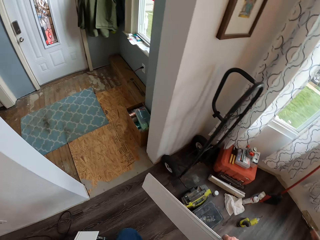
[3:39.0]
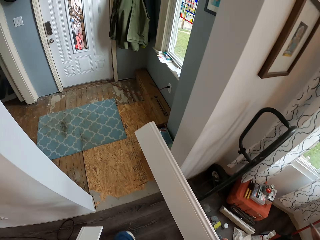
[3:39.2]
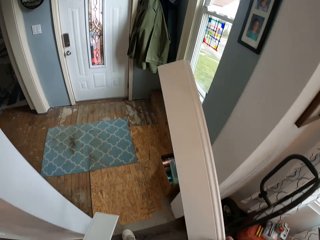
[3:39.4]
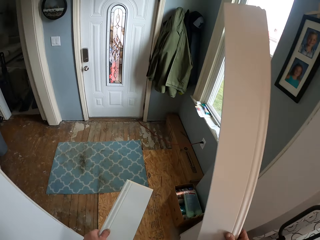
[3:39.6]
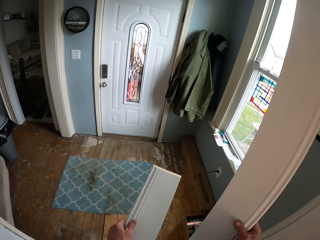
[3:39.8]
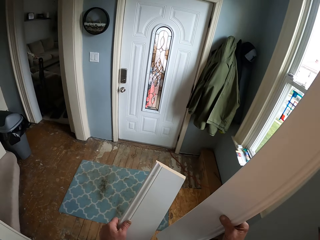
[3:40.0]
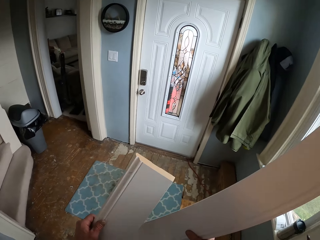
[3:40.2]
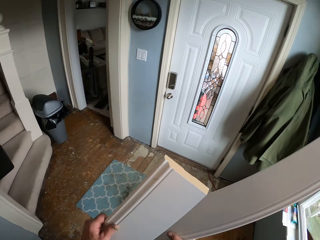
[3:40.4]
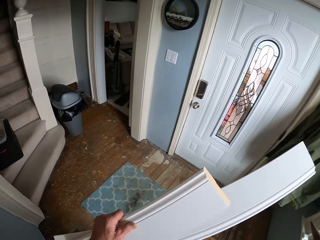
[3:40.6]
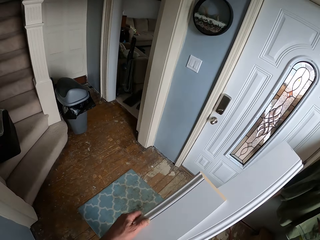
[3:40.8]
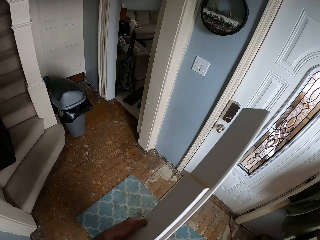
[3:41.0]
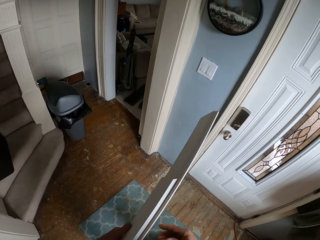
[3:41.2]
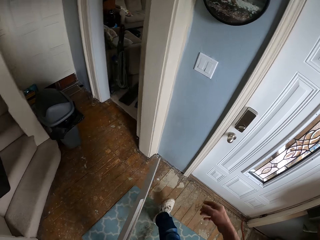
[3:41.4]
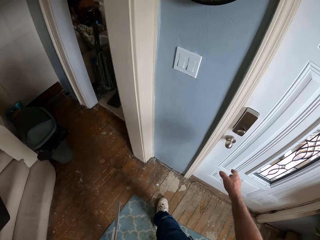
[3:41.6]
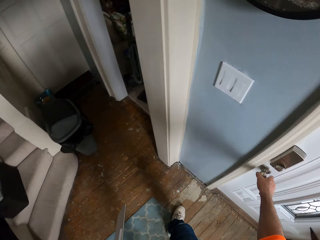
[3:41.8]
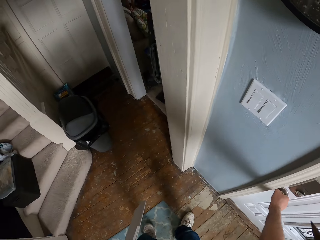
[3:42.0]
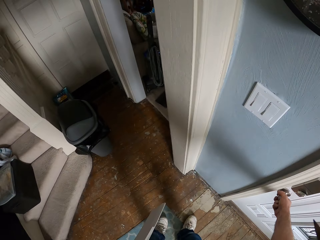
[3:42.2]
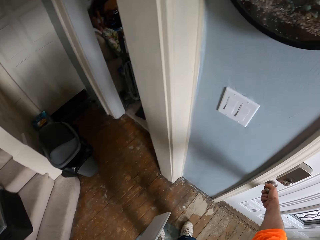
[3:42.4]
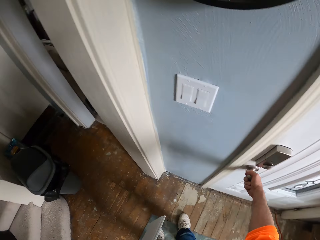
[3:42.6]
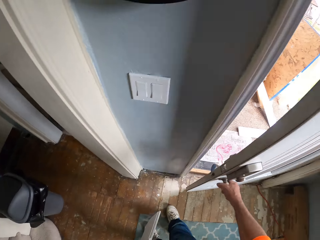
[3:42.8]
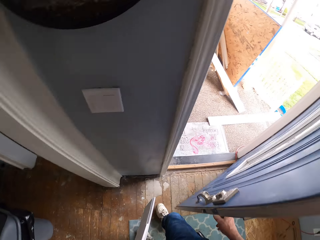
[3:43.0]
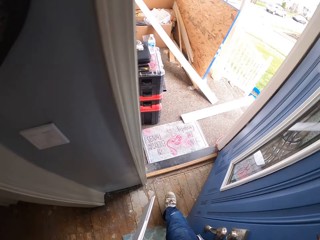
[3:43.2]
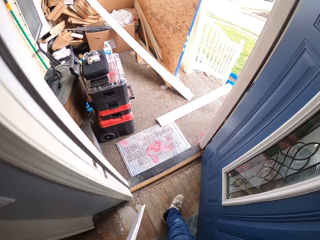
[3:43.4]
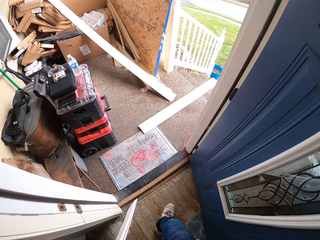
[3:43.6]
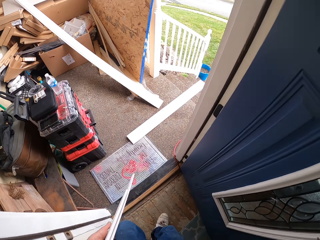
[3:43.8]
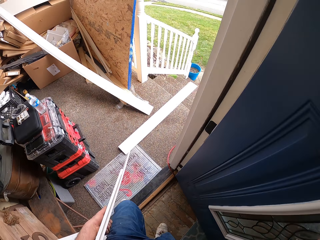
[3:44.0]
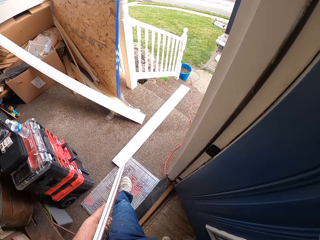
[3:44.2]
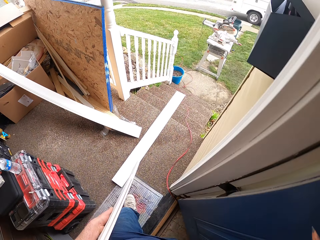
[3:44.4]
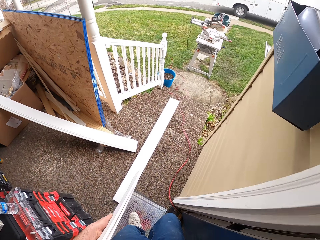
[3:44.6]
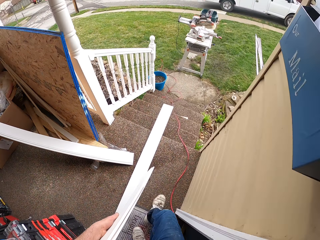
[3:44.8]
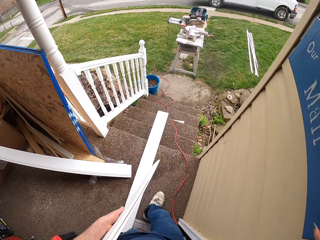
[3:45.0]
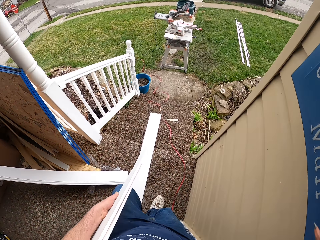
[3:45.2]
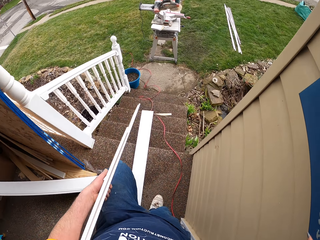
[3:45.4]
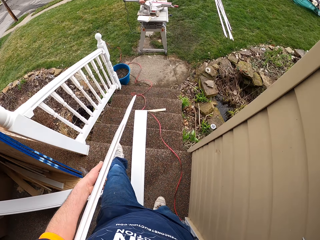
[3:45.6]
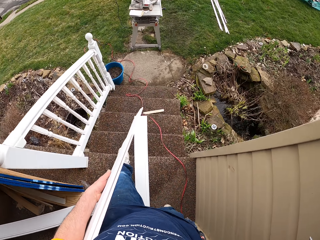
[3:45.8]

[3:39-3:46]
The camera wearer lifts the baseboard. They enter the room. They hold the baseboard with the other hand. They open the door. They walk out of the house.

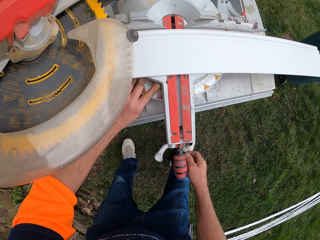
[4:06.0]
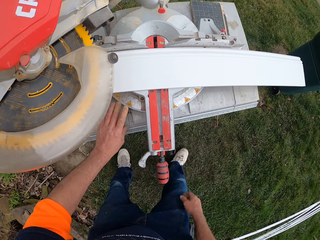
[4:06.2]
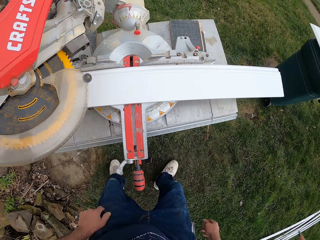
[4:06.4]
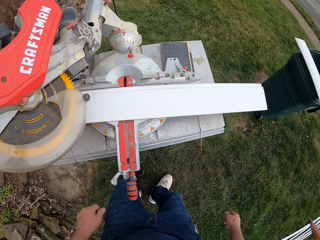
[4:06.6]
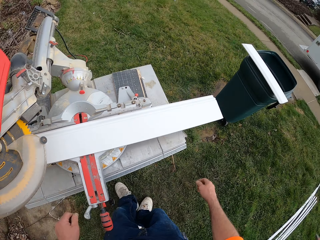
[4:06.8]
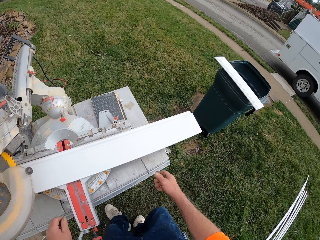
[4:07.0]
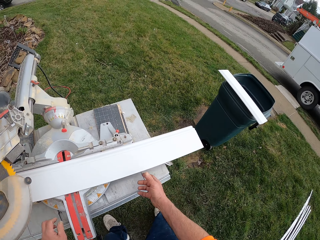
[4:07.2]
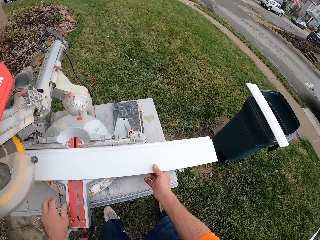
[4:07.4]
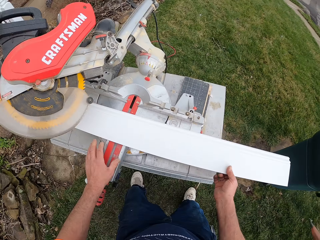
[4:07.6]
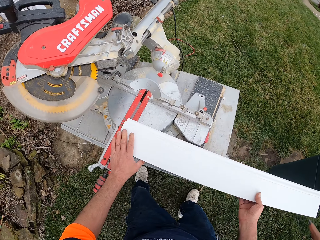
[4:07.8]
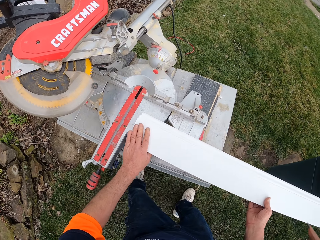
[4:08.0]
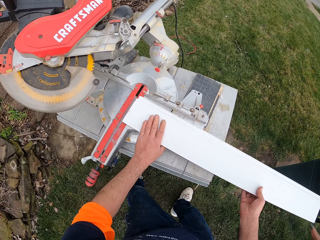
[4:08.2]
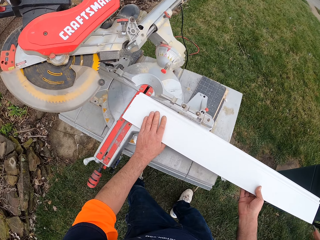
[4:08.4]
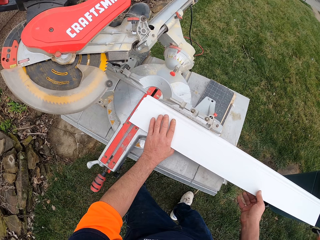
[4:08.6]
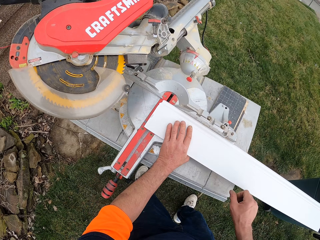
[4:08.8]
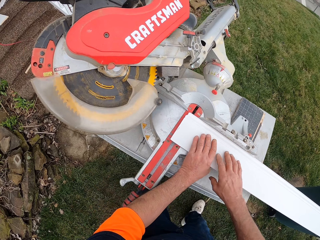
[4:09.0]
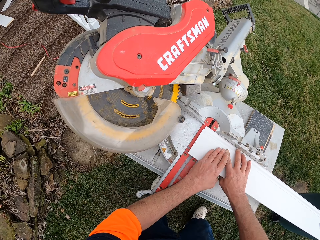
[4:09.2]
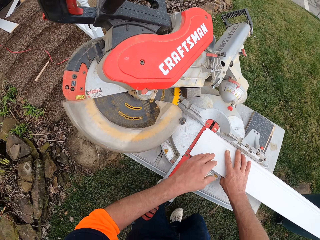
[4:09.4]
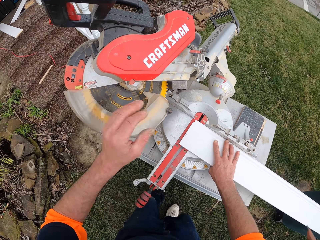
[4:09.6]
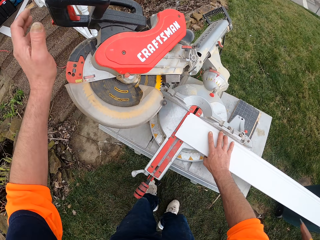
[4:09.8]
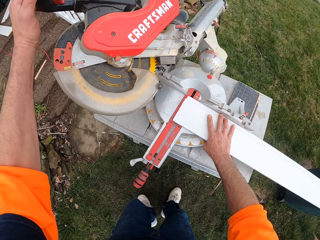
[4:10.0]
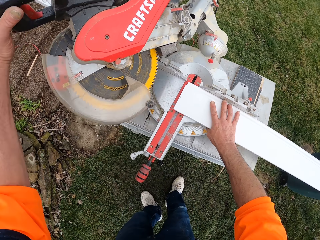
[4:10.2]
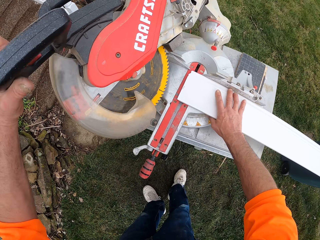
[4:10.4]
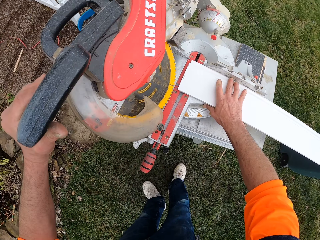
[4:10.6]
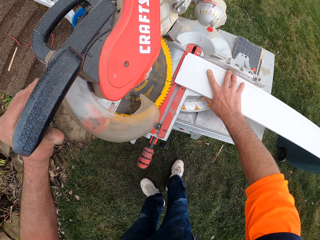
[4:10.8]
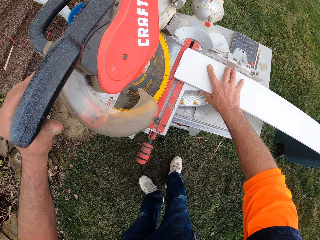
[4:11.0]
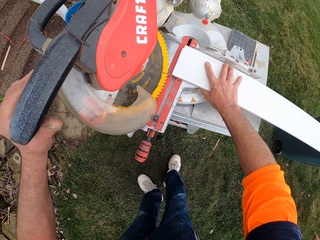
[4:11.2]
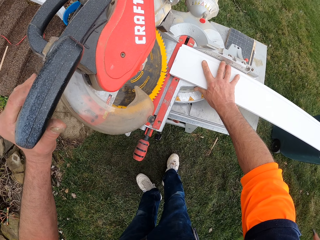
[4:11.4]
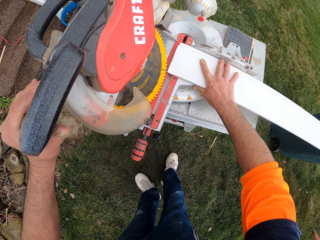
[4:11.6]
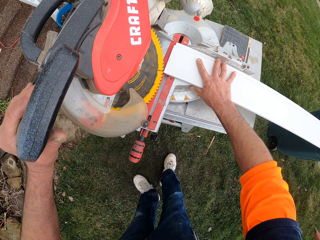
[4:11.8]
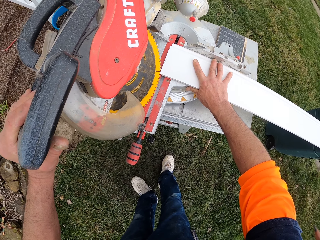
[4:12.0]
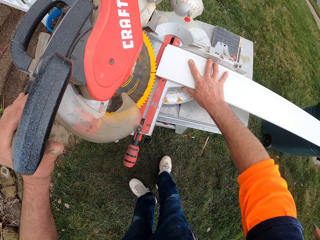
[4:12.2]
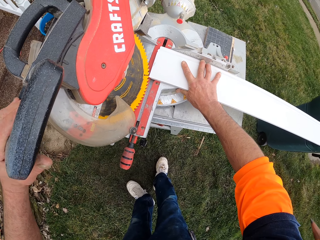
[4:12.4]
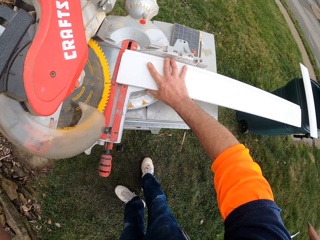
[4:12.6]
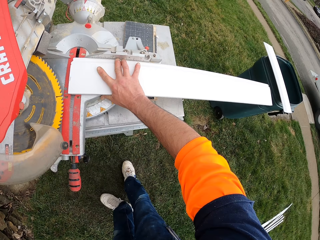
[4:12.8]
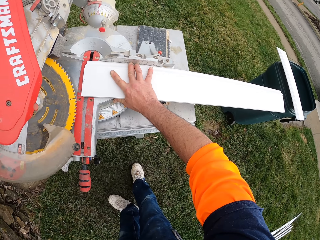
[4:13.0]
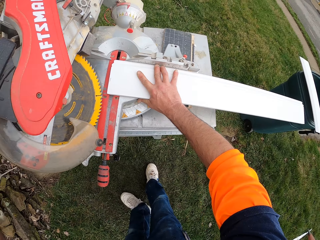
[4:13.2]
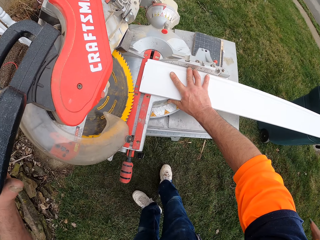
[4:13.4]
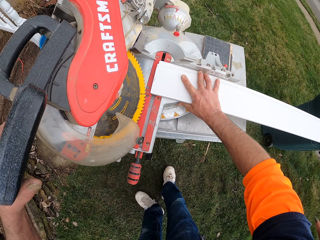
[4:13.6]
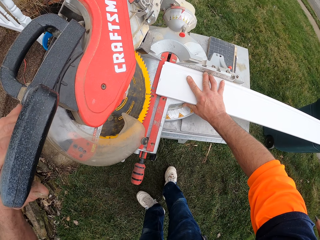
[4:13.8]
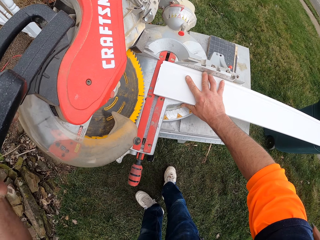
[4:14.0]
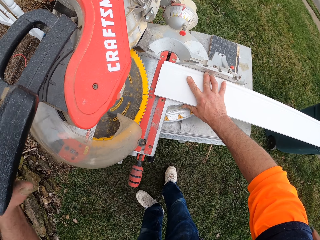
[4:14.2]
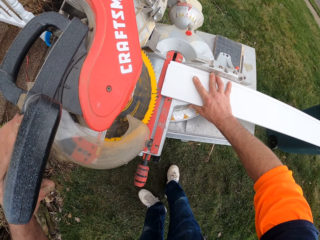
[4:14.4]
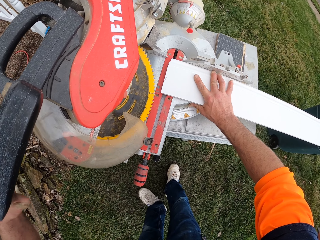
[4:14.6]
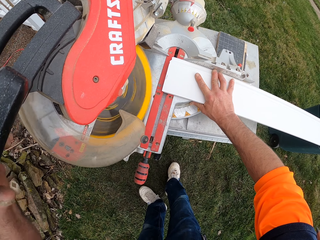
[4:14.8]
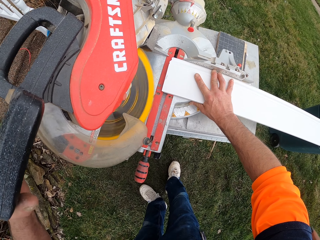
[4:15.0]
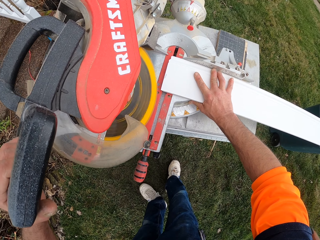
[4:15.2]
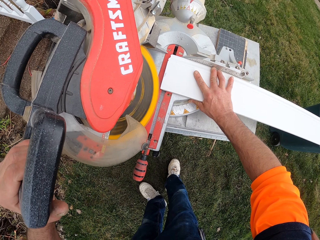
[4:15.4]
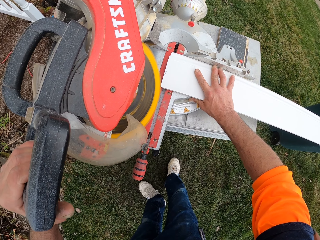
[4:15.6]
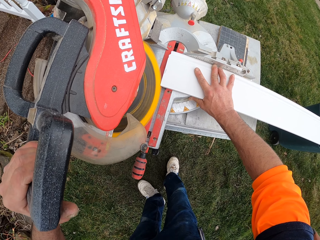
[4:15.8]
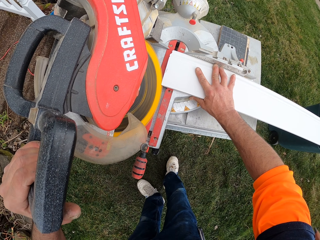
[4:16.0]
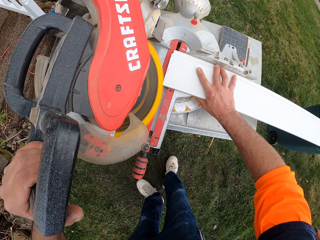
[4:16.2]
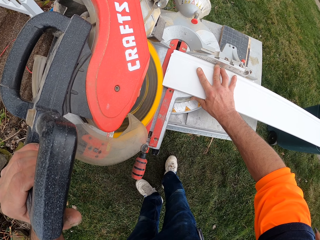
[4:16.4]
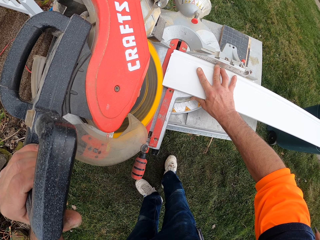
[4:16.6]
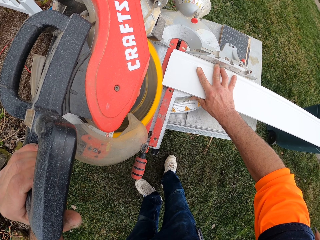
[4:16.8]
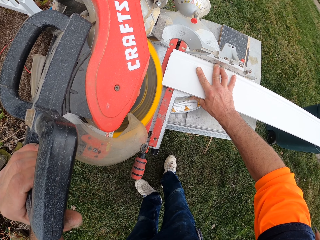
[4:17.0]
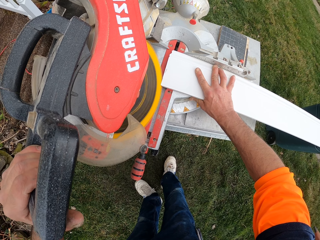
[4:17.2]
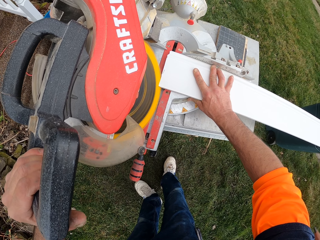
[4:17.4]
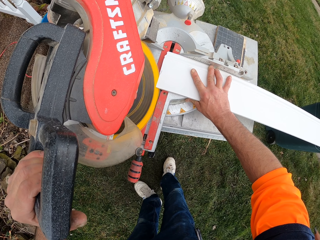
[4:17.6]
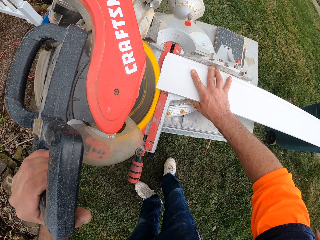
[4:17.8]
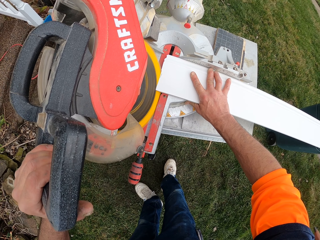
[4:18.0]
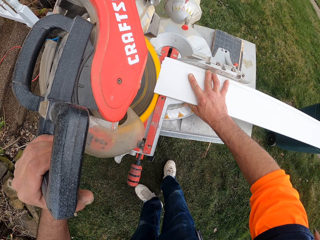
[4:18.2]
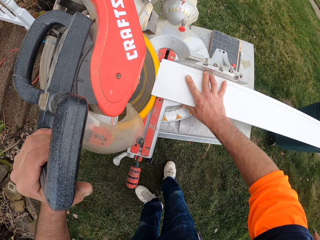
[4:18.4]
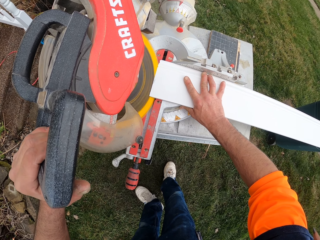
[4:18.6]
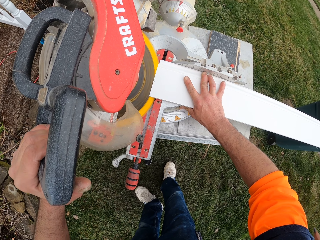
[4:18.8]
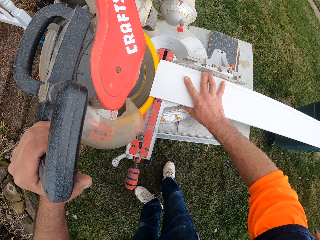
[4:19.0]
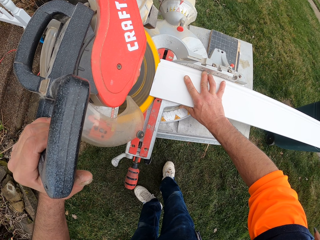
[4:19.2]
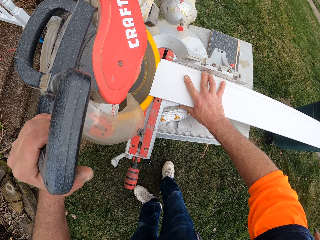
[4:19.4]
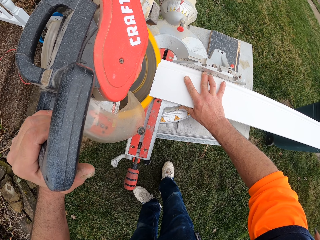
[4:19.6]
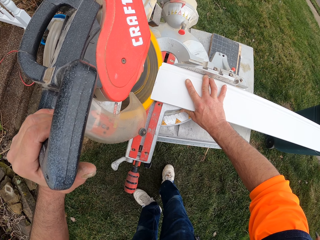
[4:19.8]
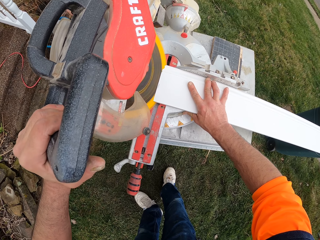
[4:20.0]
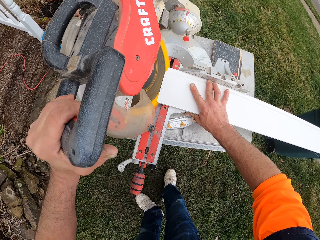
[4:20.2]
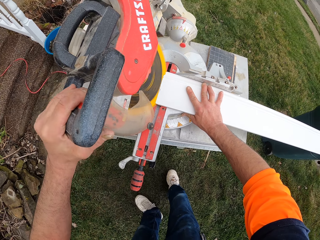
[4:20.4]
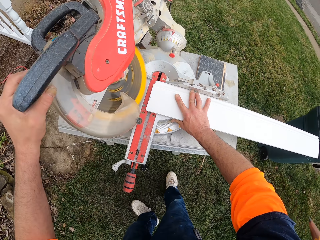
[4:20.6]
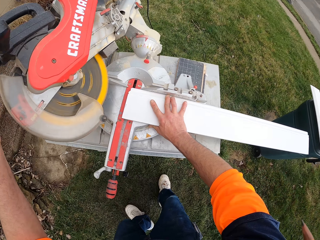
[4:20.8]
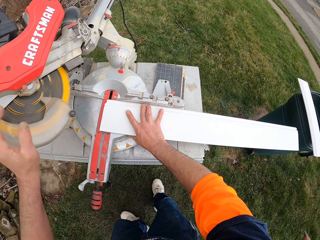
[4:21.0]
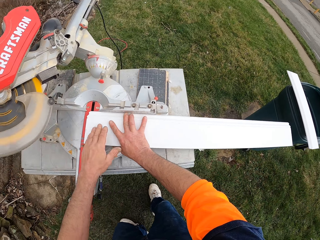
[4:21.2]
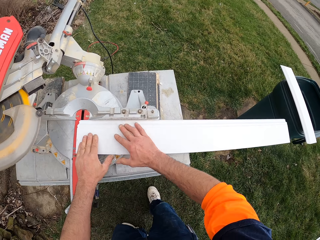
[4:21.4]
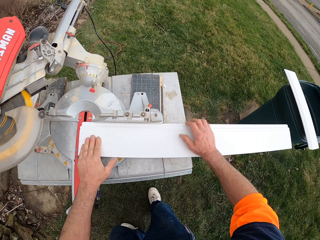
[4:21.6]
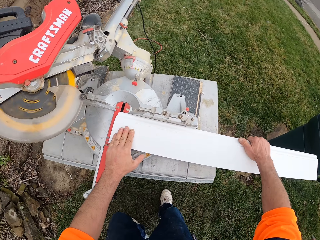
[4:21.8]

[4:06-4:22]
The camera wearer holds the baseboard or plastic. They place the other plastic on the cutting machine. They hold down the baseboard. They hold the miter saw. They look at the baseboard. They cut the baseboard with the cutting machine.
